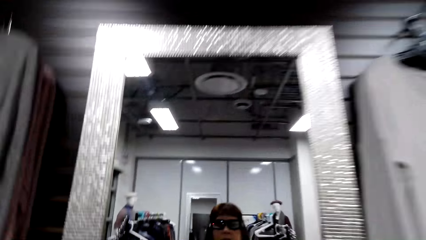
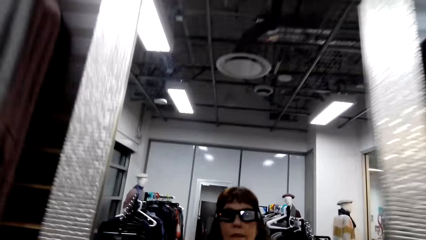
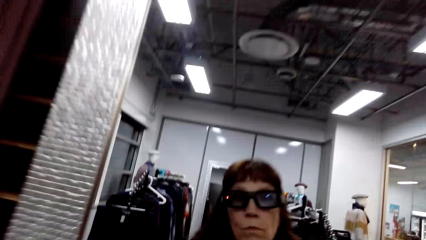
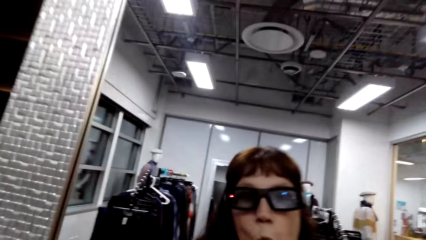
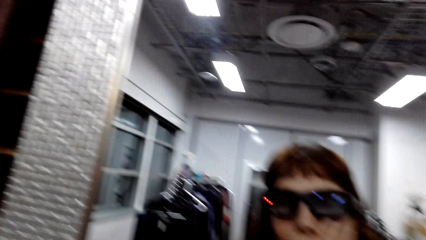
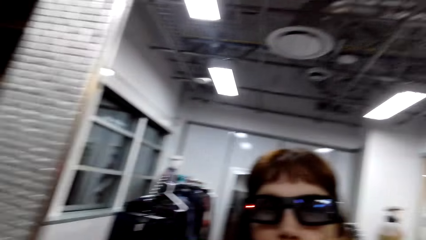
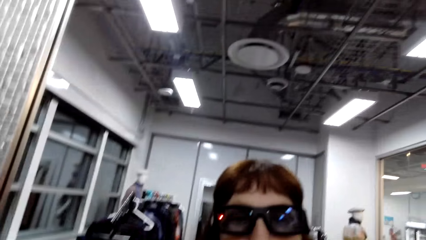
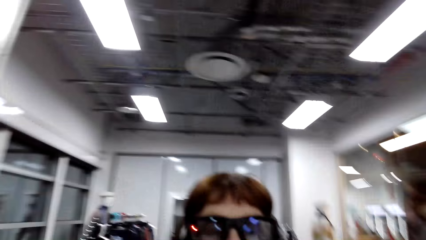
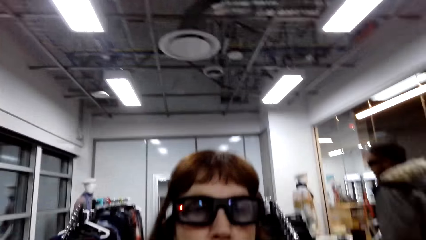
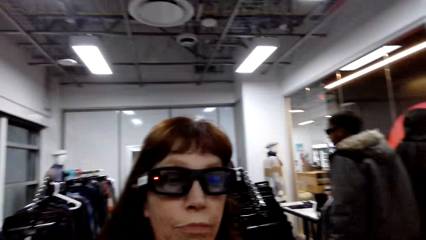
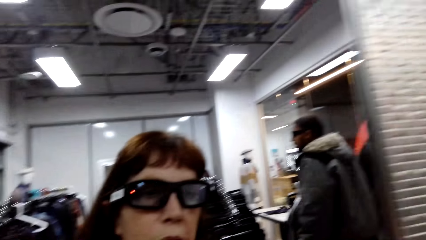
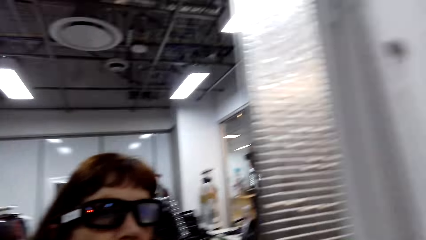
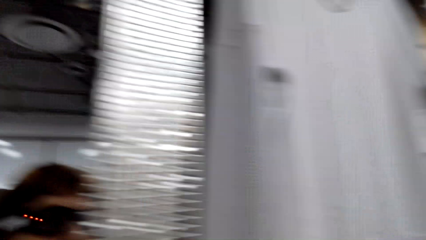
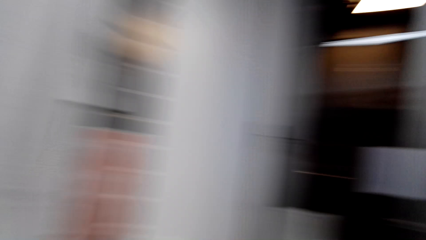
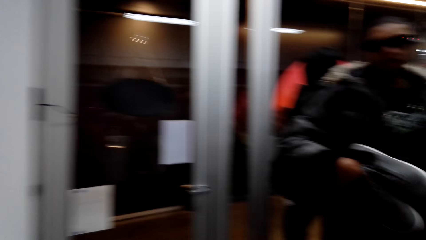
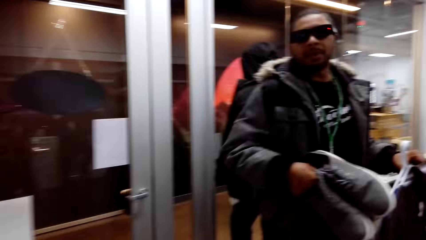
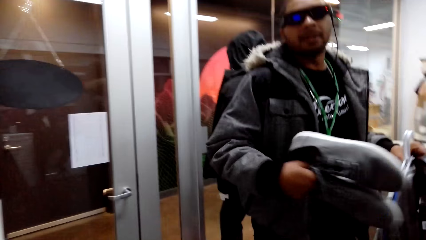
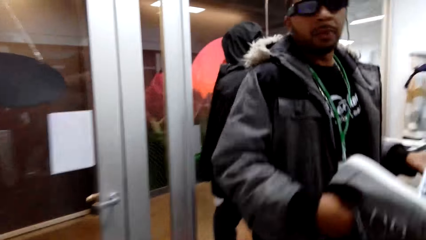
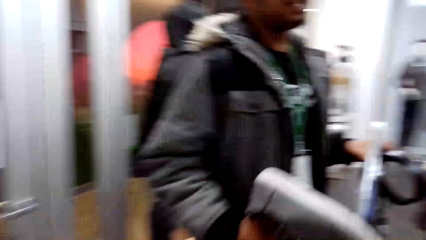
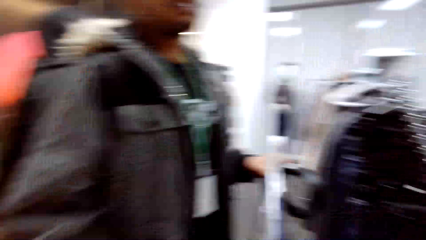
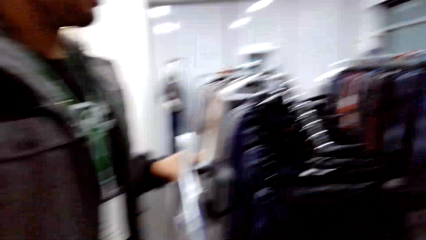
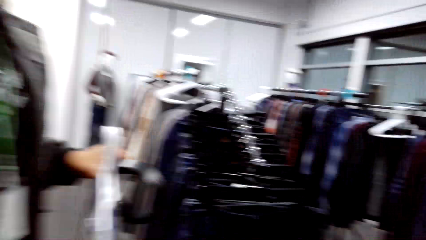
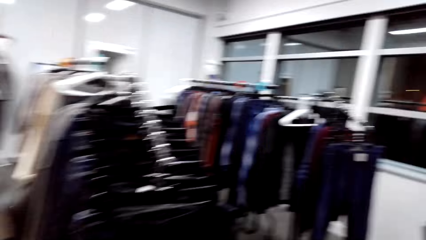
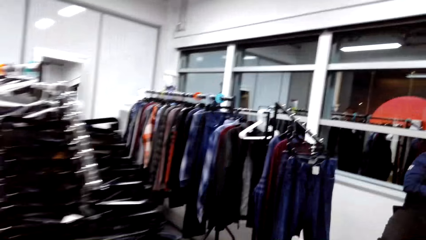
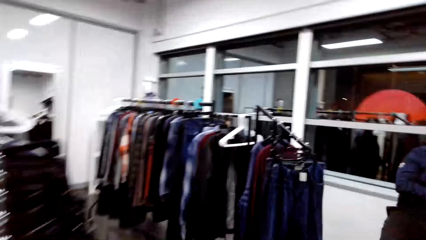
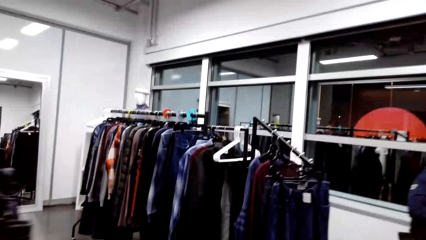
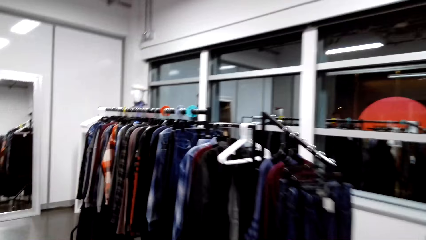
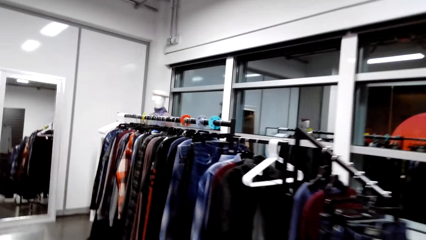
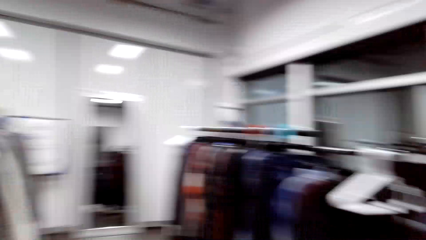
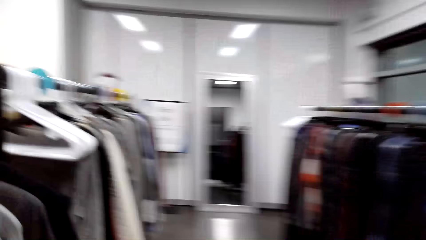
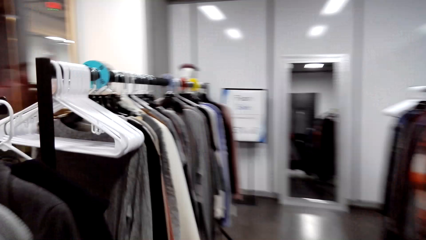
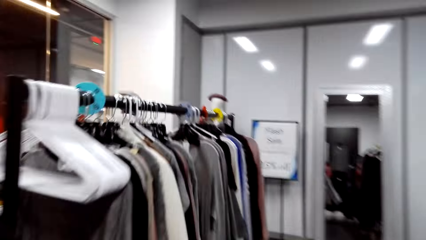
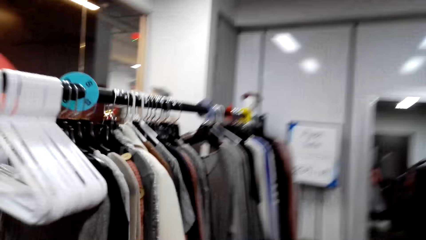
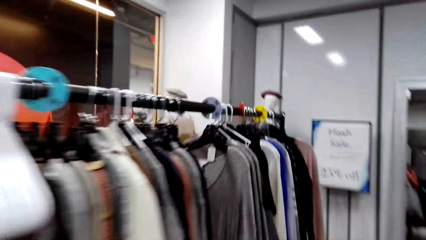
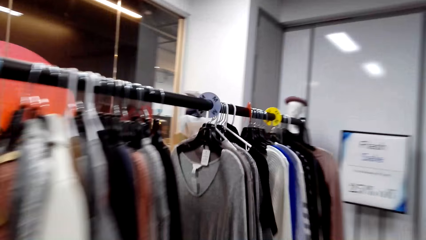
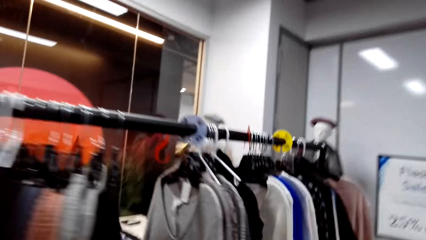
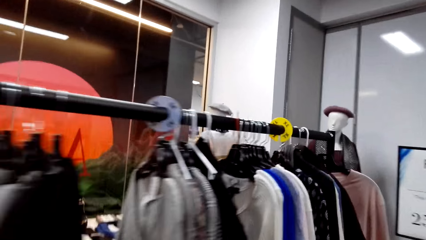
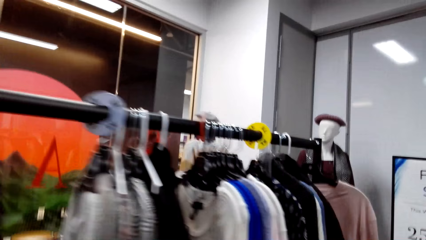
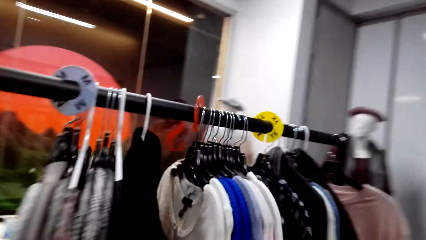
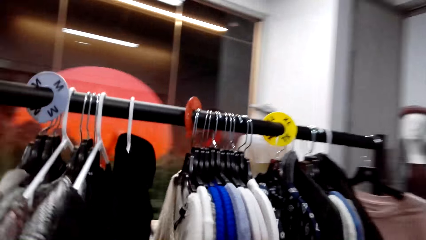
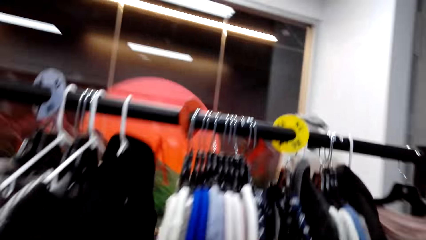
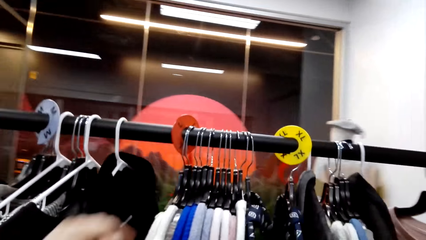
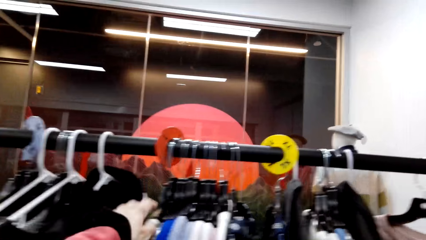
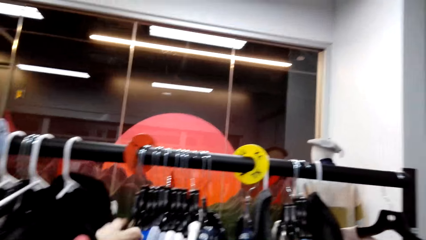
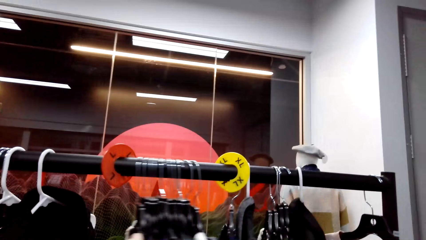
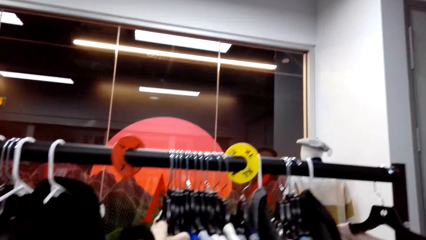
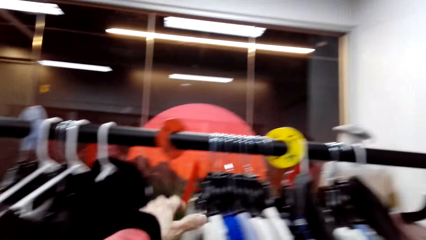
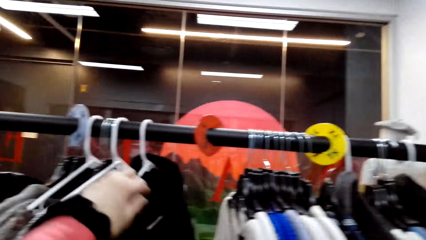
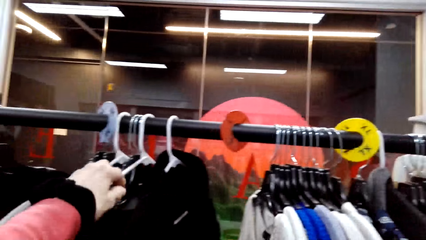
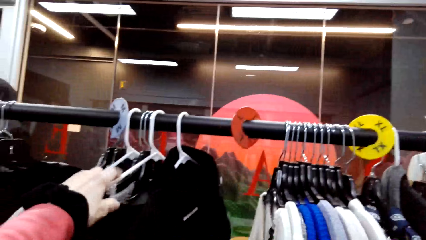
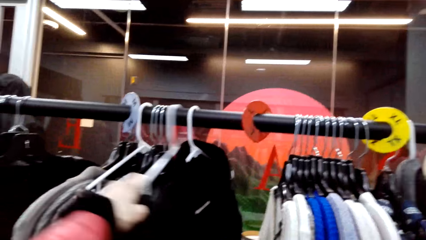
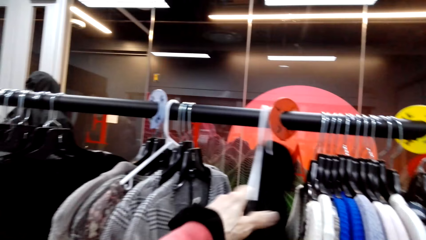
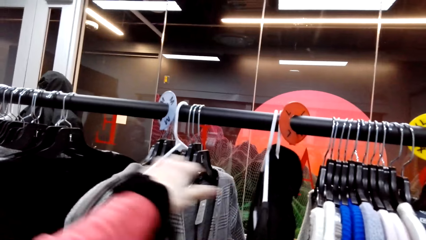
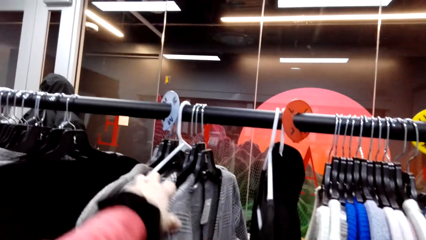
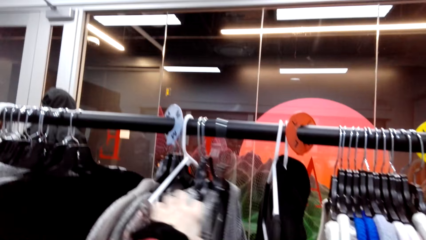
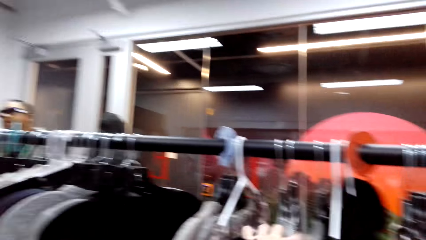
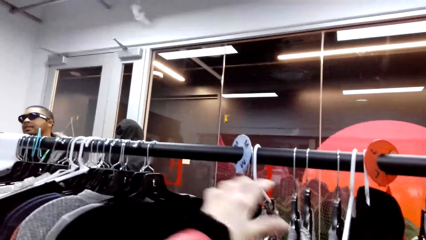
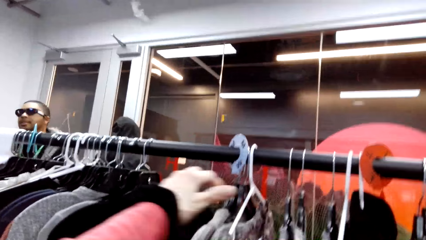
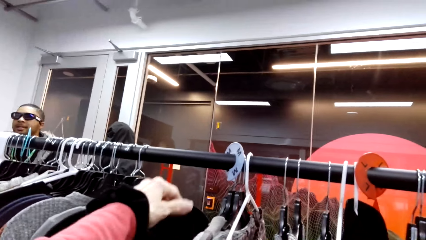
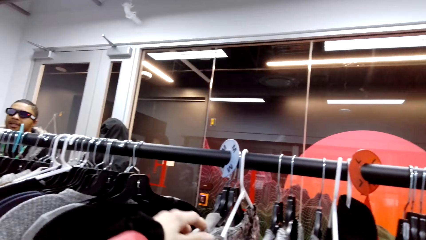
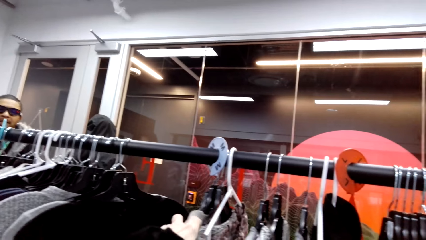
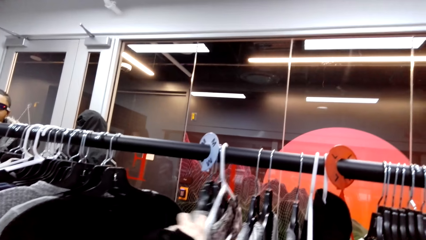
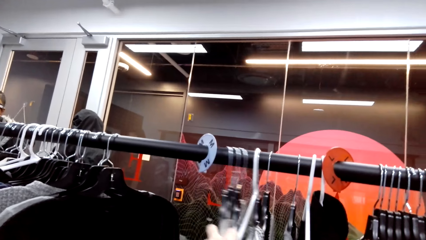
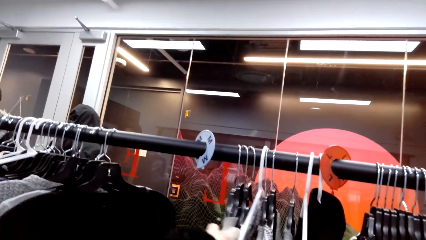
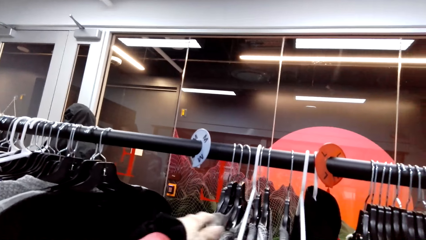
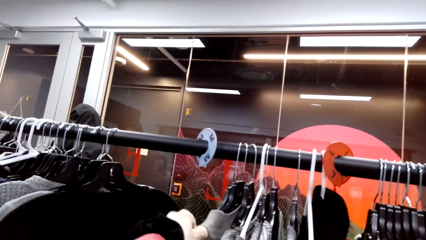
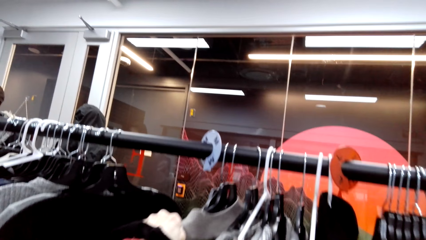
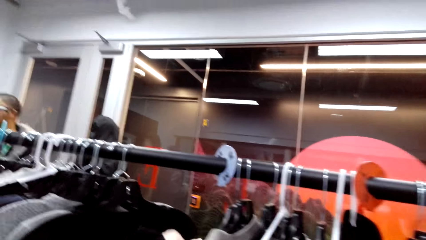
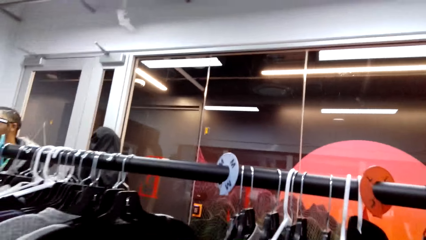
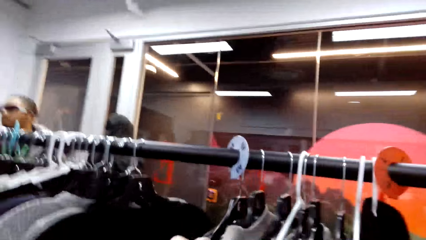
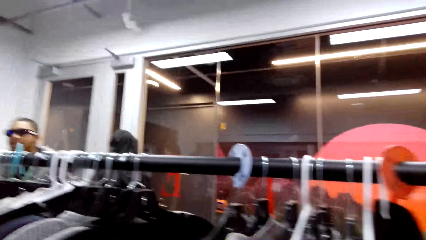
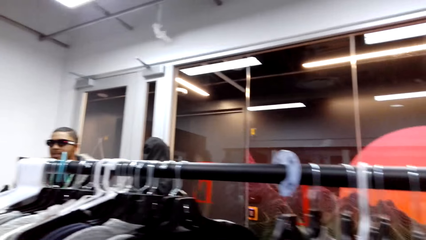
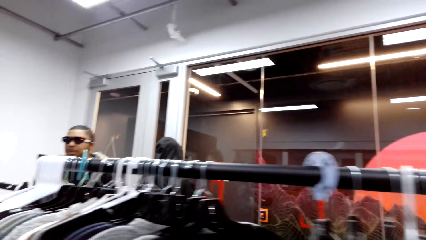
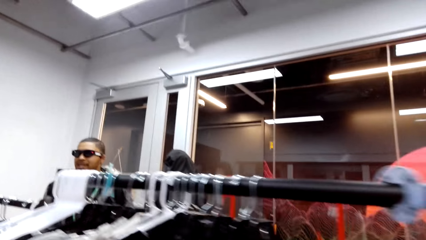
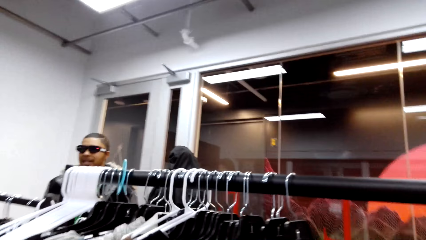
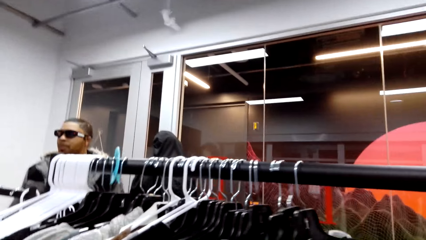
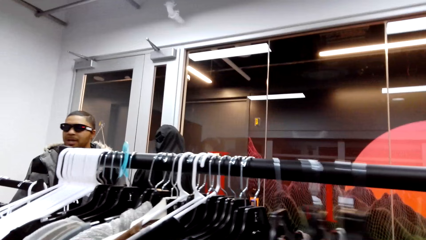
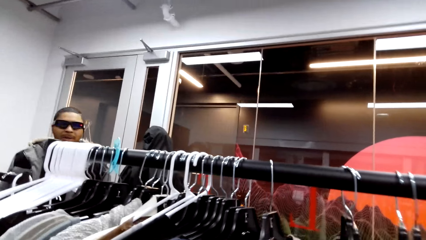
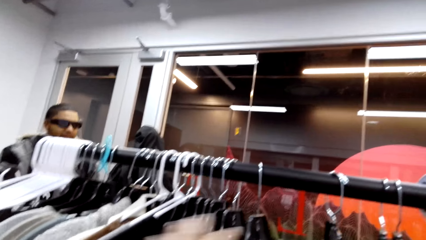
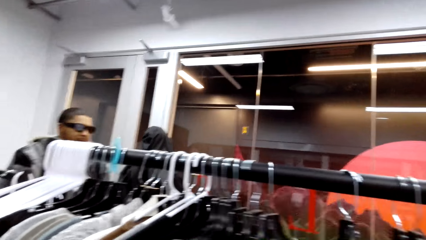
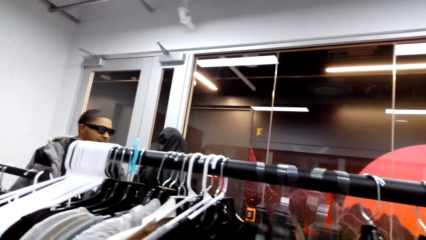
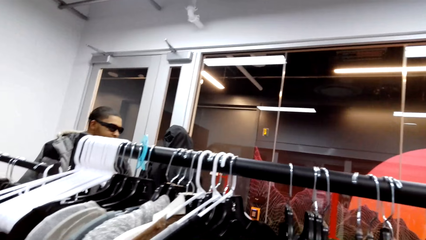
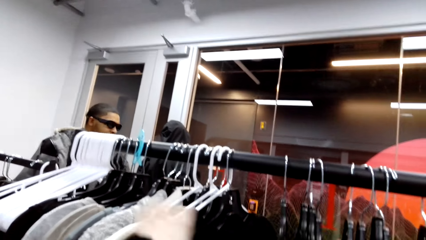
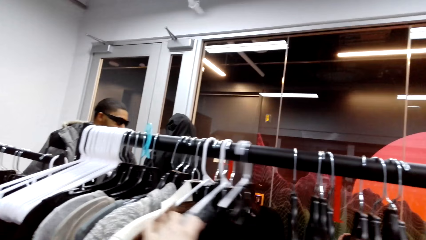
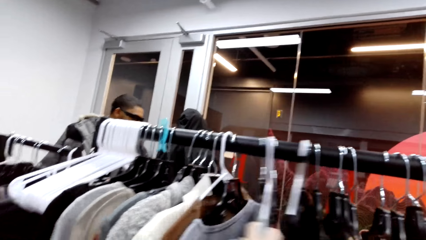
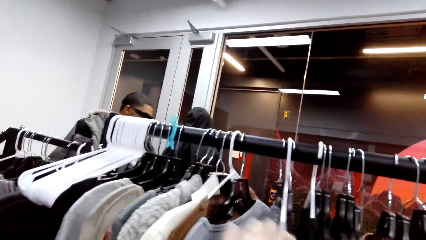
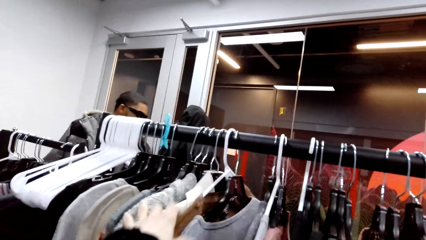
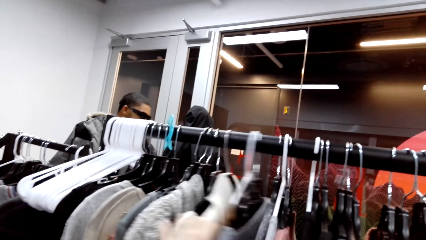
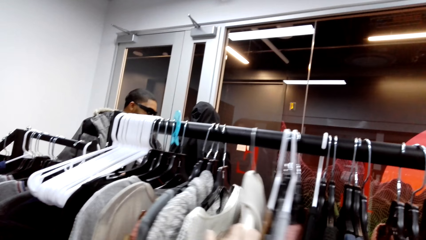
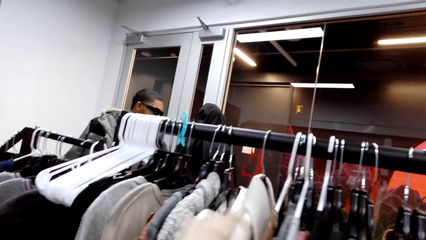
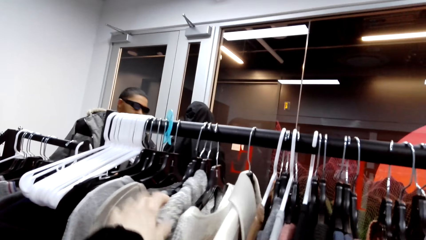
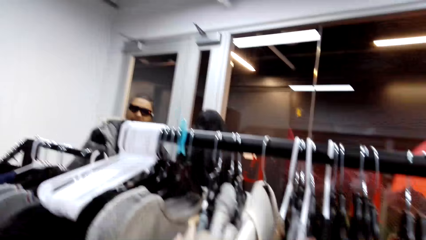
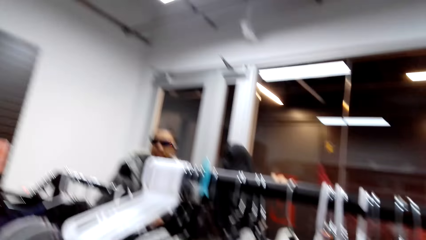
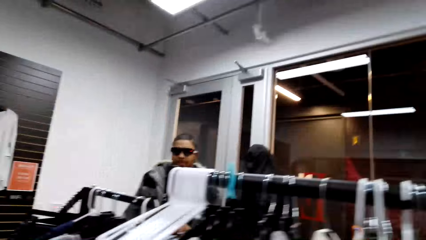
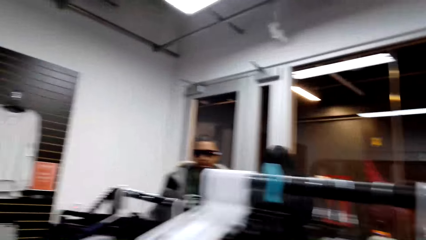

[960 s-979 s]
The camera wearer looks at the mirror. She talks to a person. She looks at the clothes. She moves the clothes on the display with her left hand. She talks to the person.
